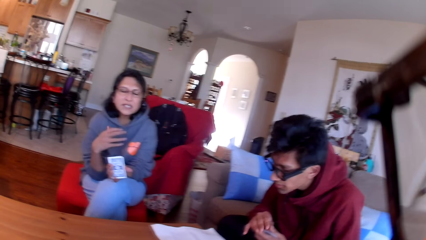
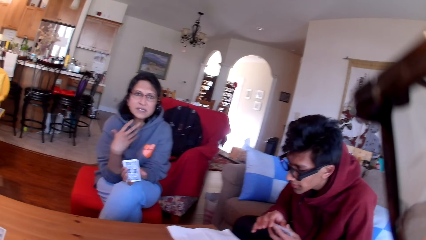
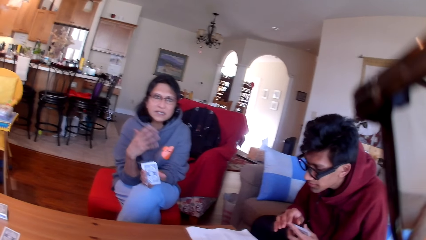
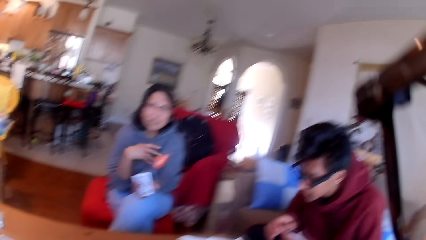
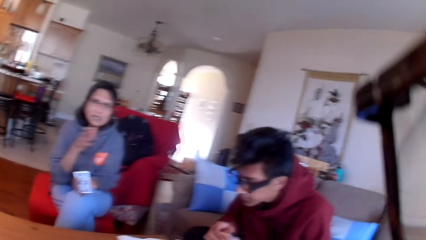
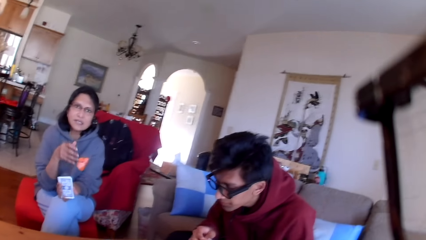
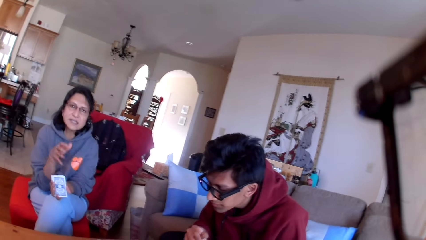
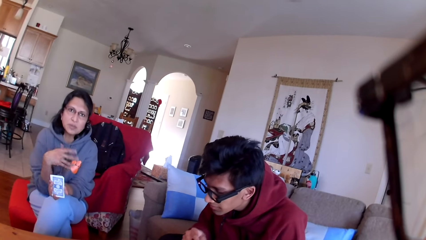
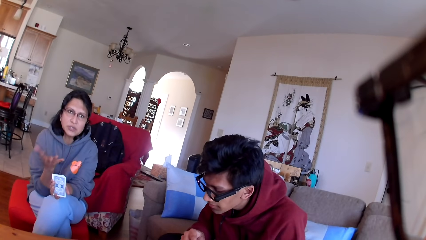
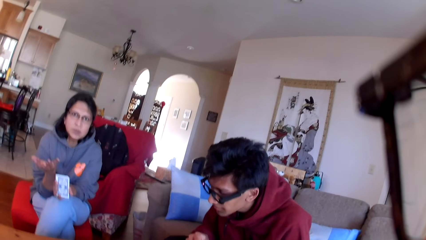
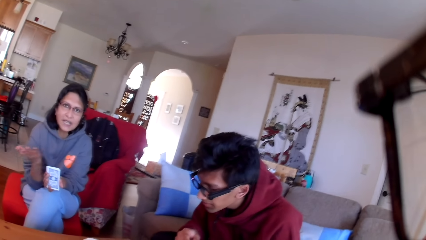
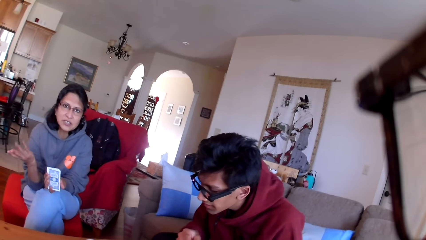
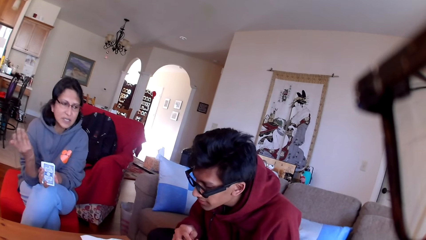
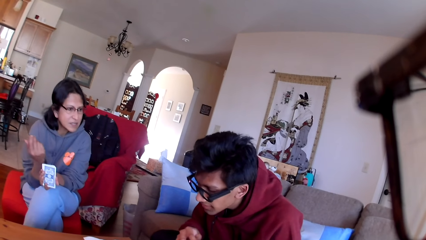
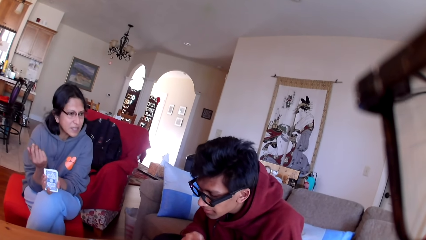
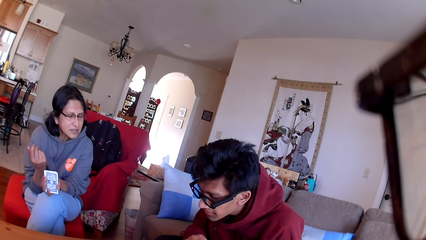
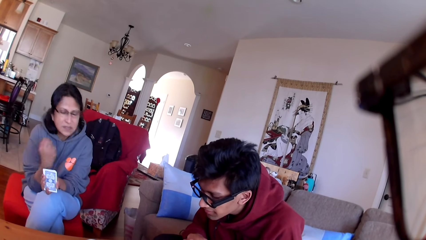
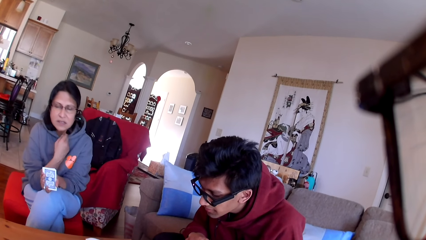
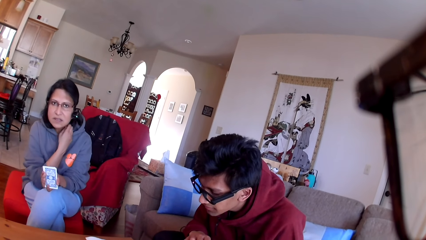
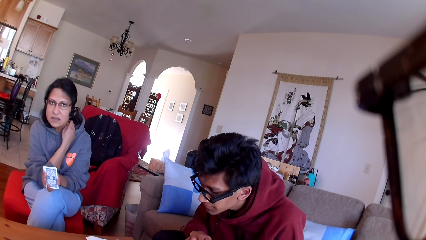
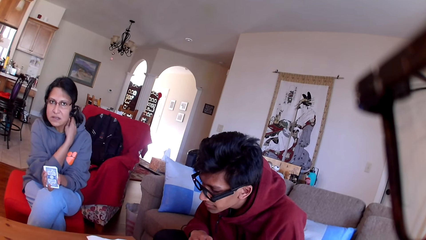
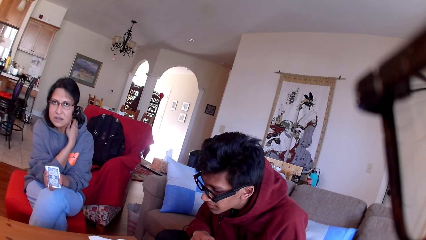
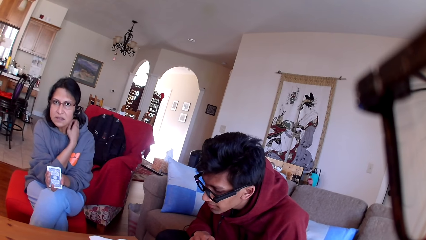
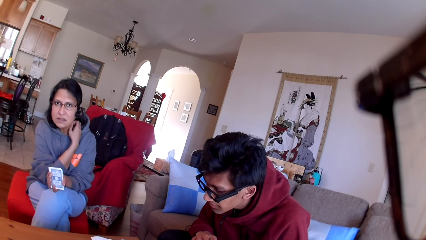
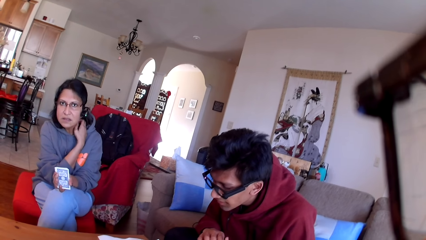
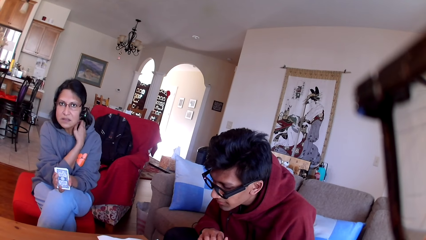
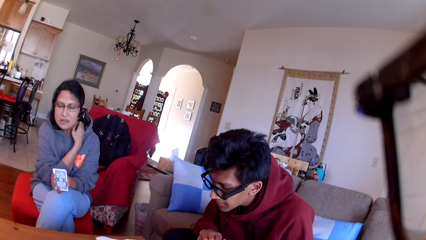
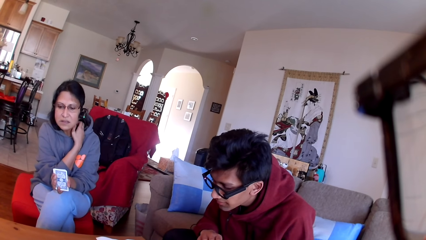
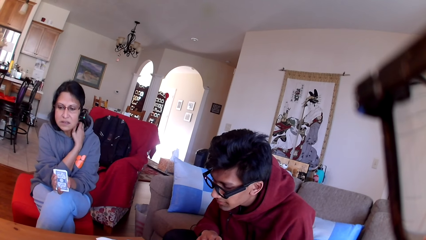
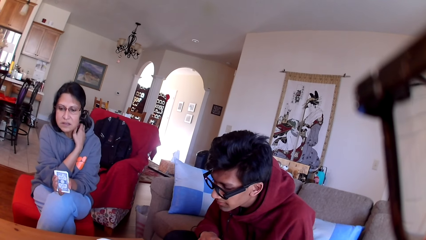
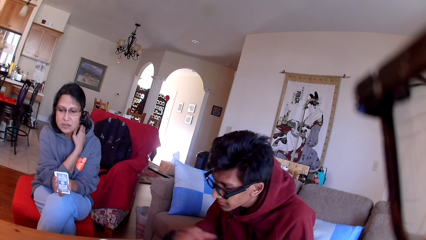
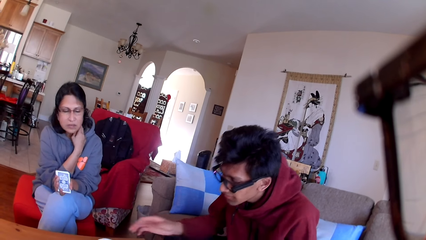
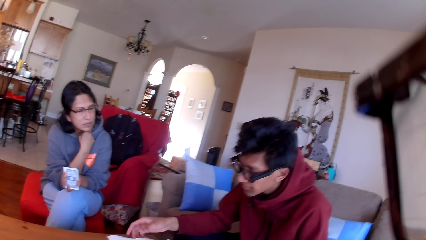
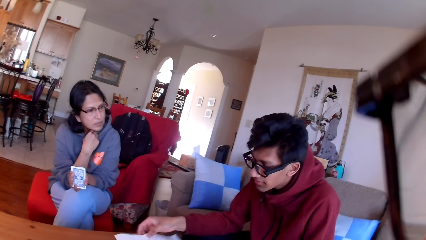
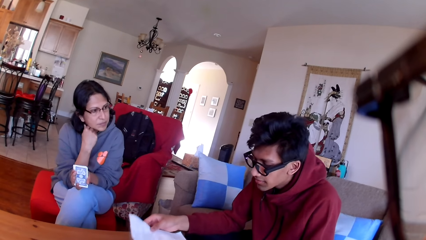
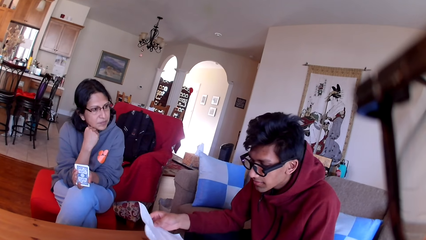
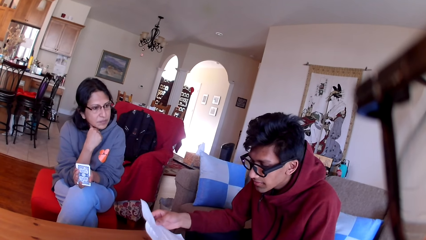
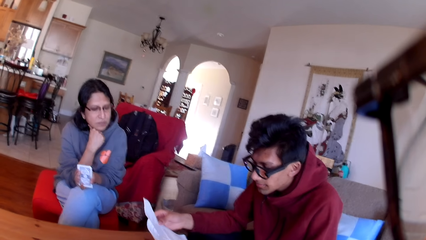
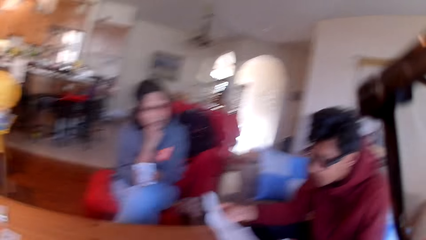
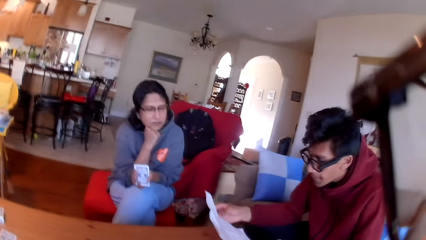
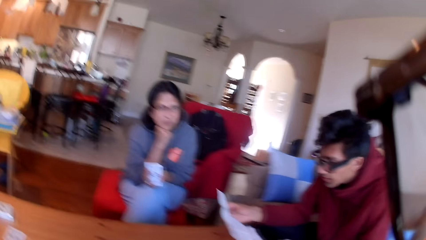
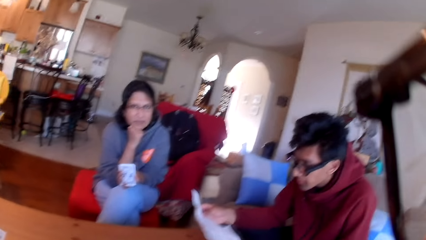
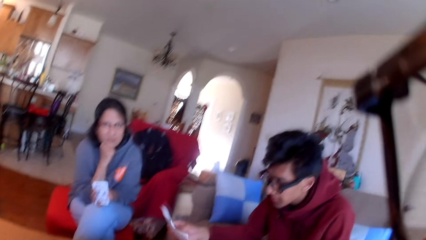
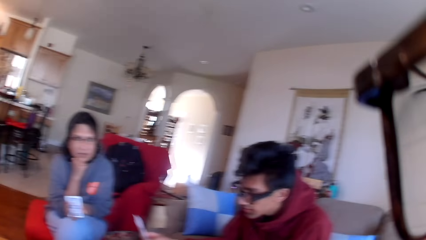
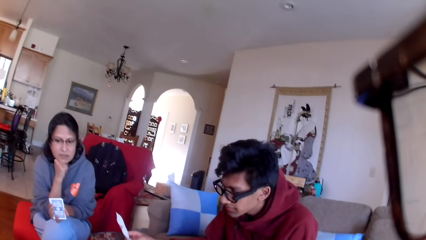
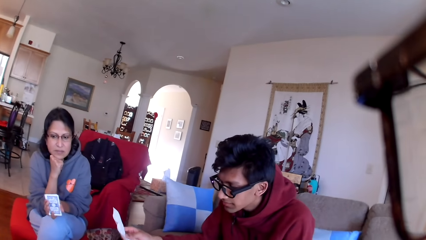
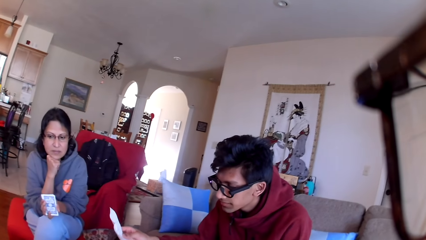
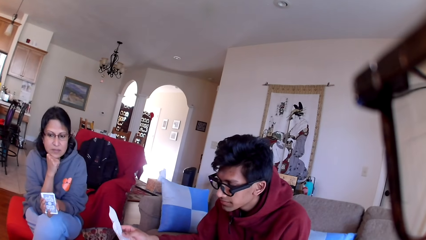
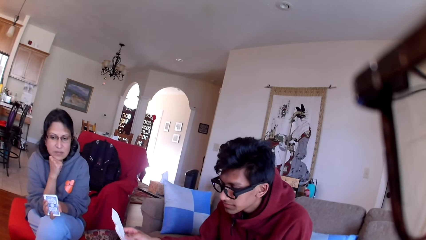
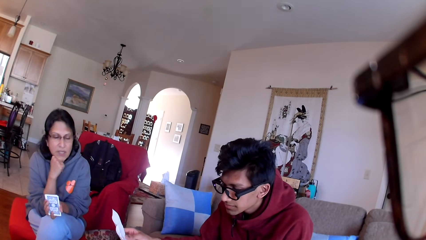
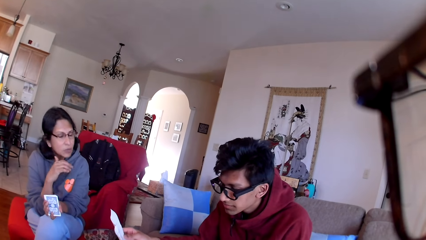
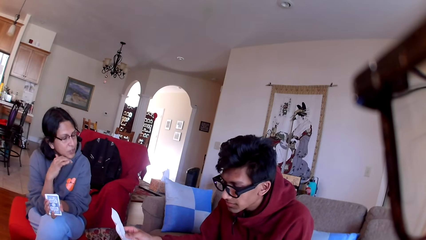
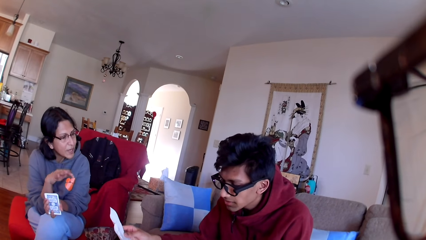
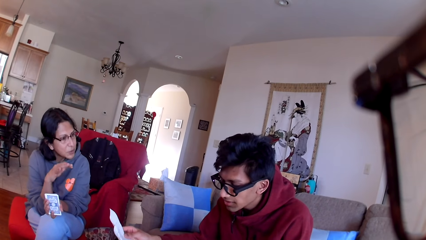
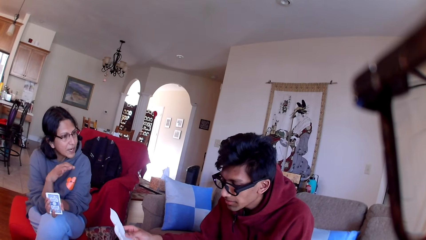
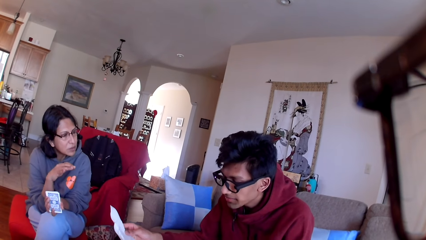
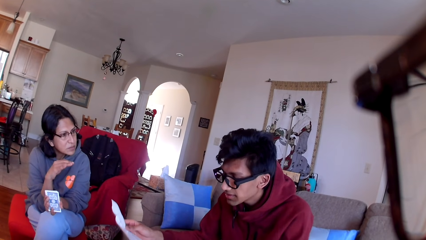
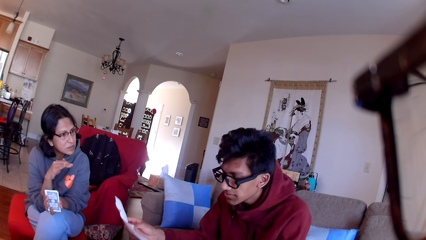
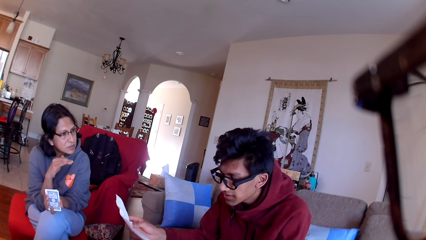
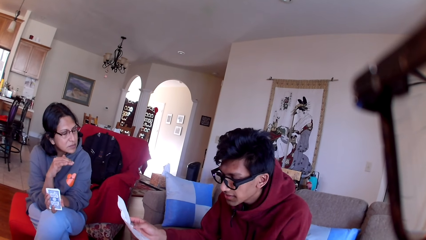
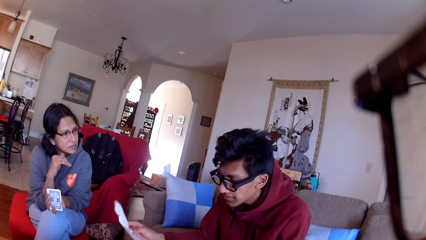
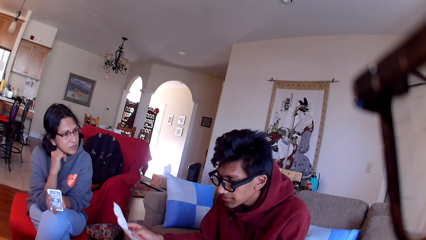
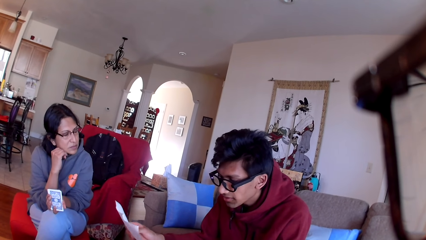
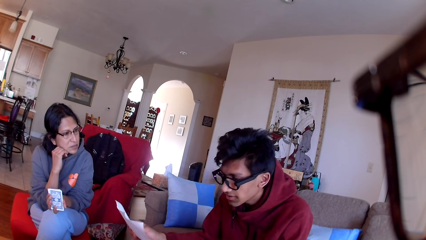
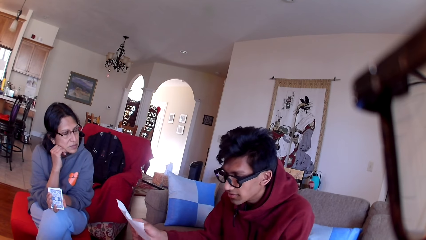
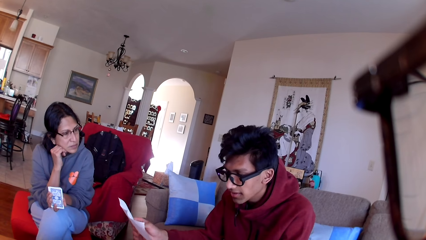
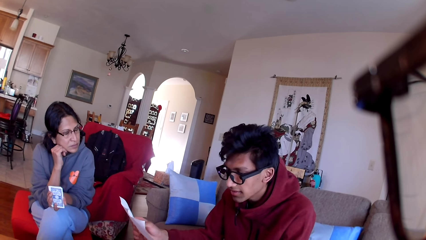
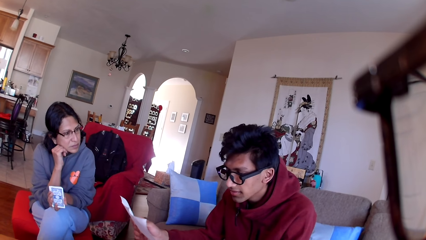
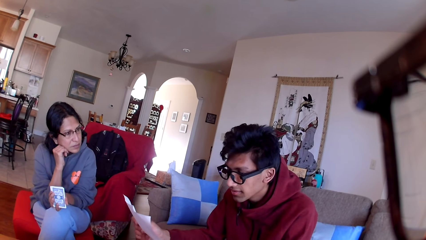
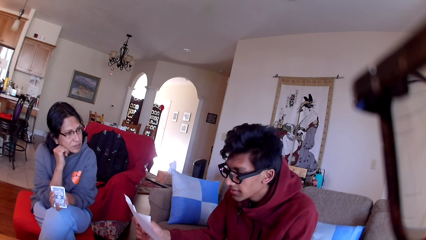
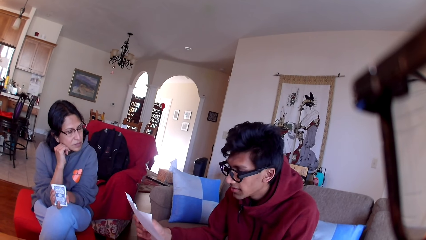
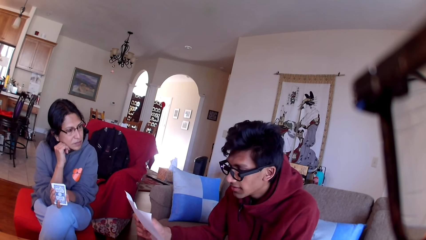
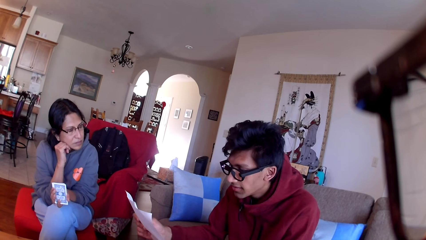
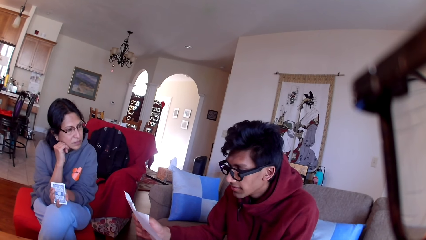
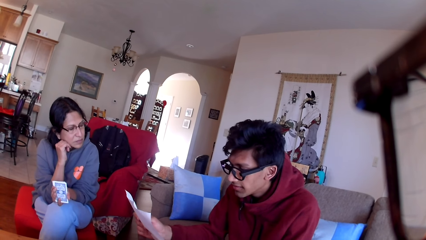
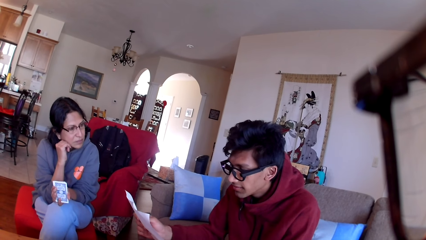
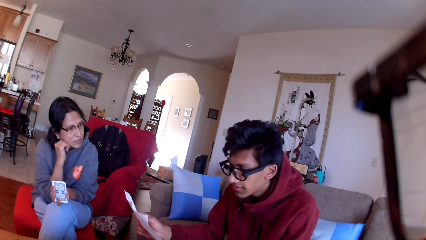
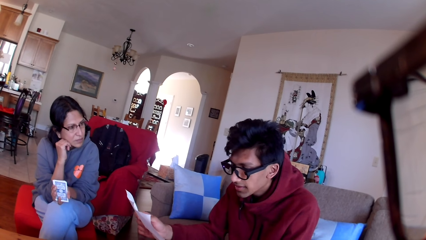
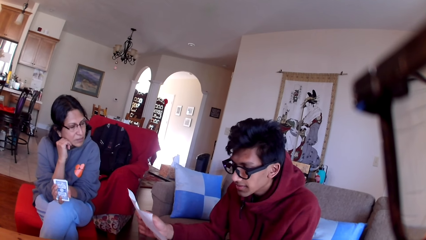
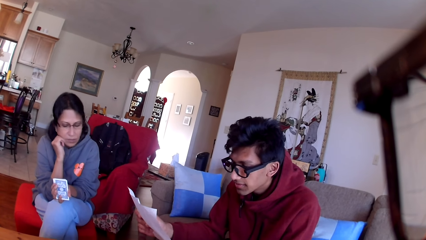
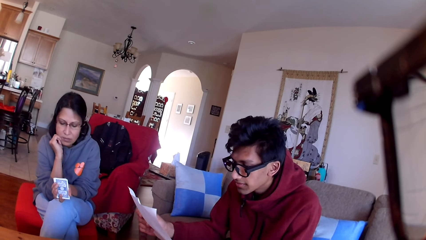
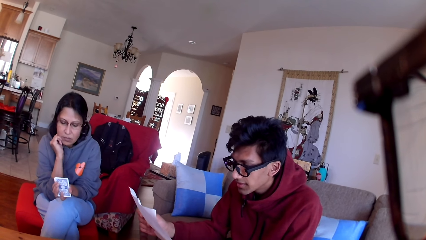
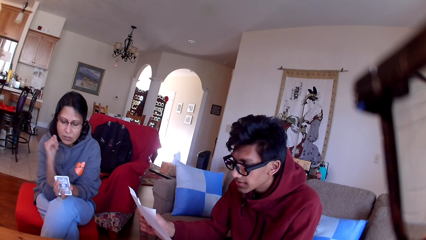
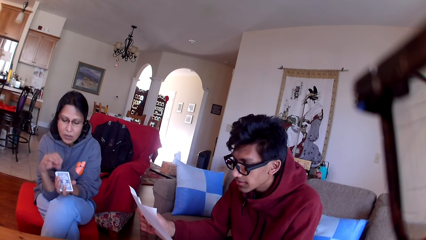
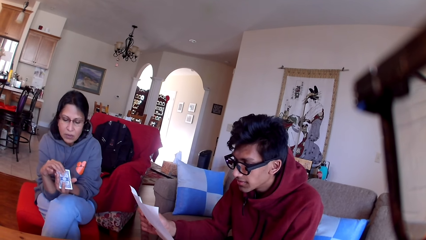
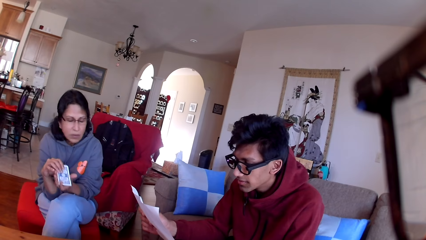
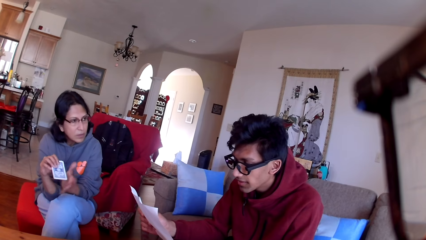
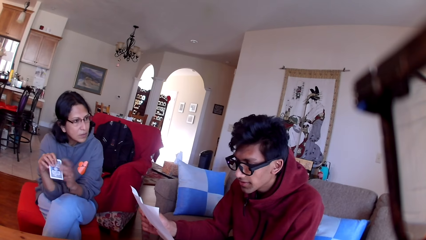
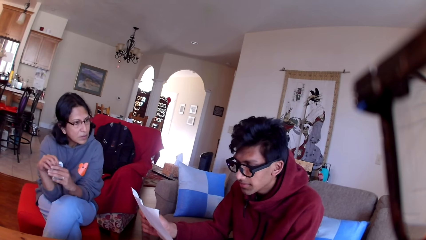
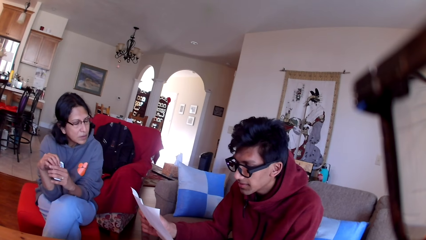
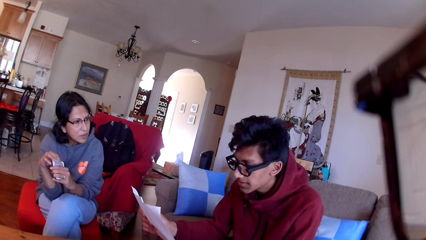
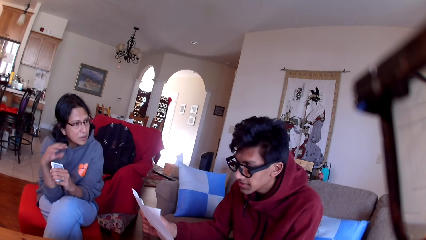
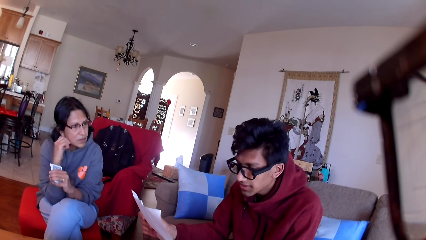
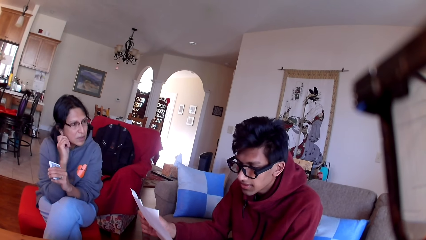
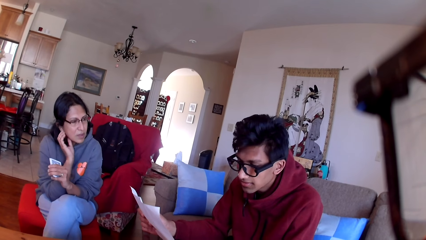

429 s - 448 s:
A person moves her hands. The camera wearer stares at the person and another person. The other person picks up a paper. The other person holds the paper. The other person stares at the paper in his hands.
